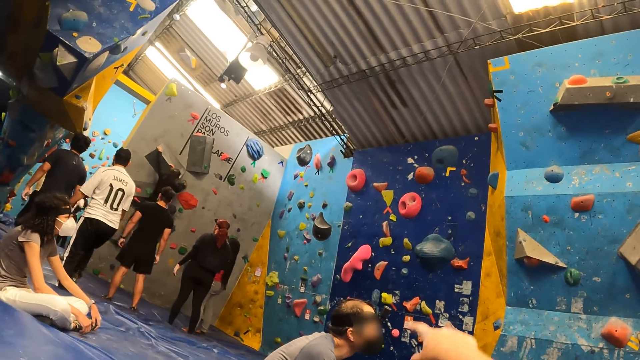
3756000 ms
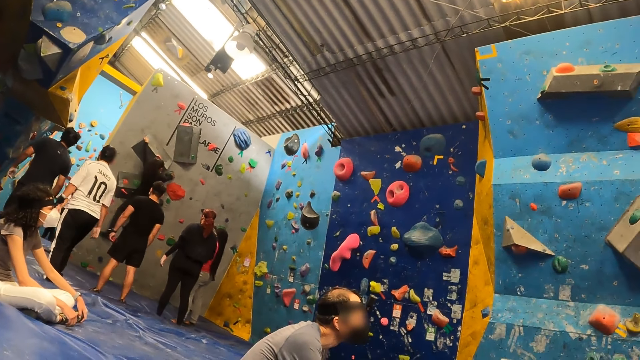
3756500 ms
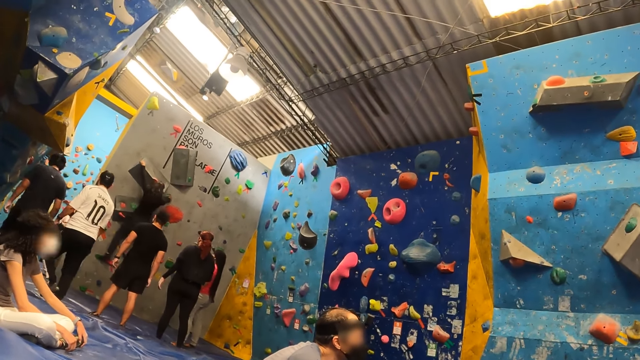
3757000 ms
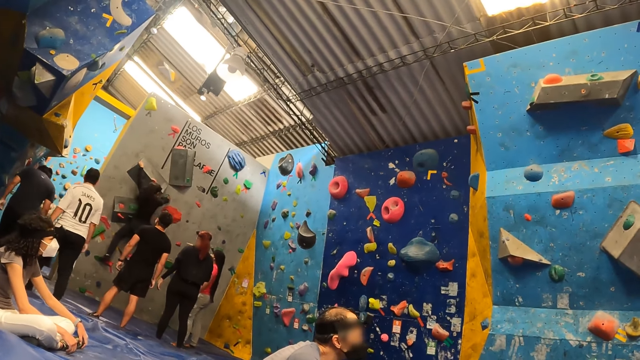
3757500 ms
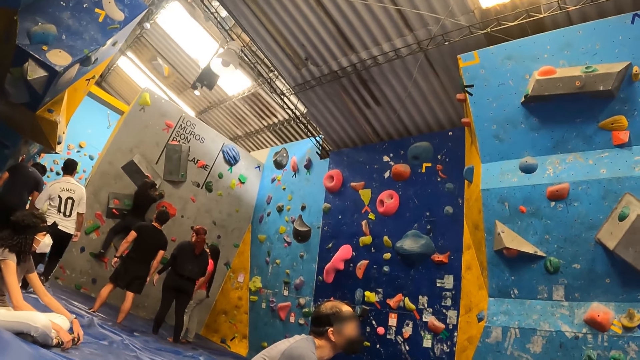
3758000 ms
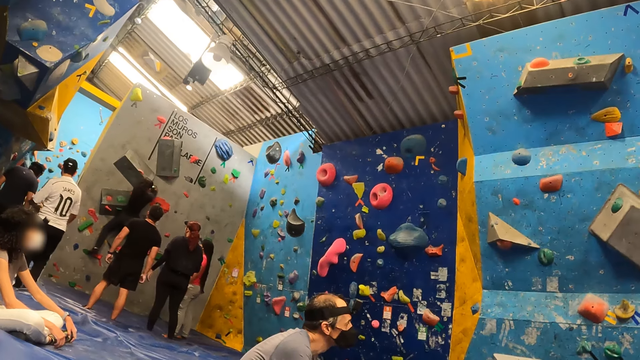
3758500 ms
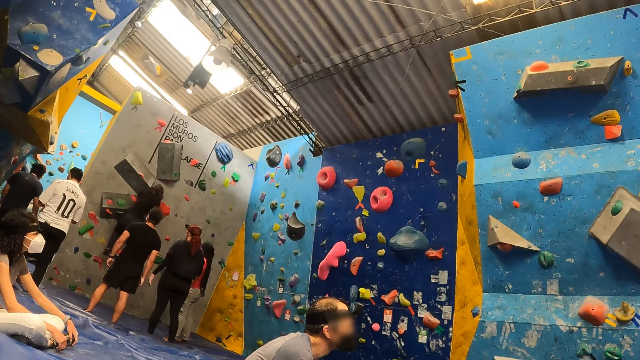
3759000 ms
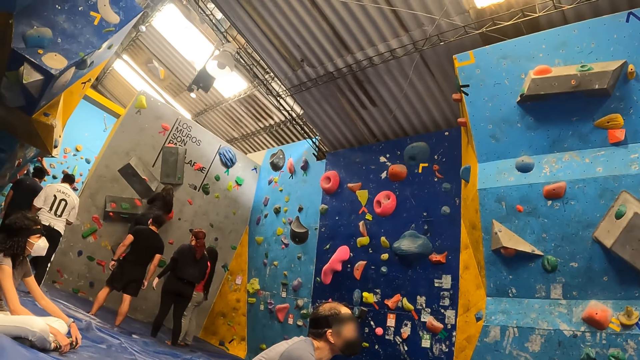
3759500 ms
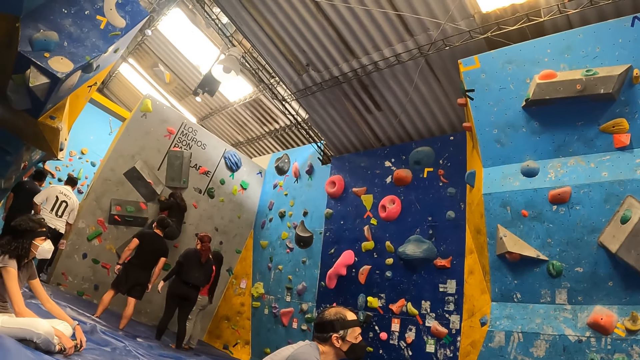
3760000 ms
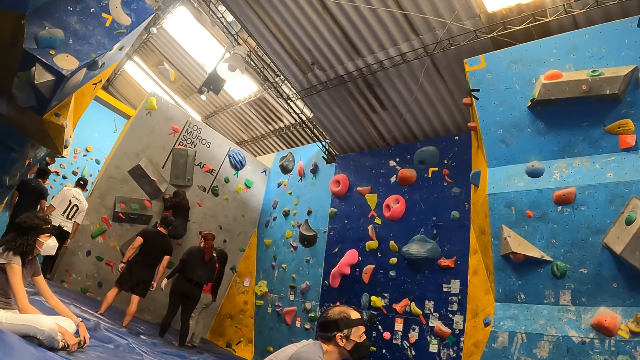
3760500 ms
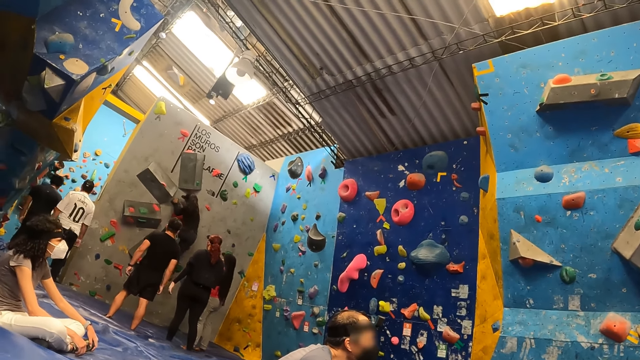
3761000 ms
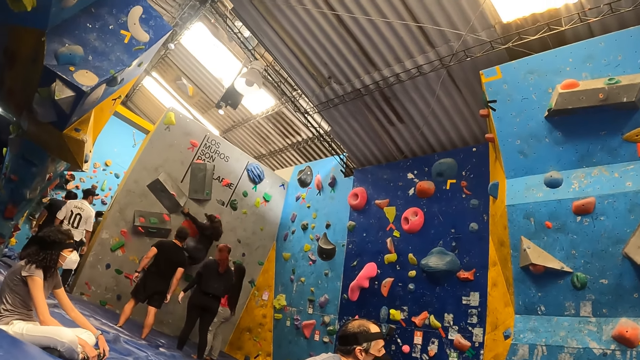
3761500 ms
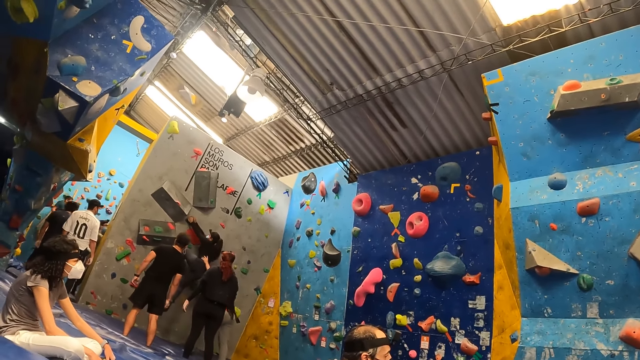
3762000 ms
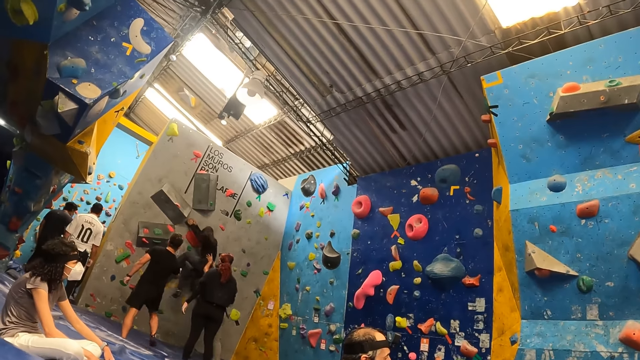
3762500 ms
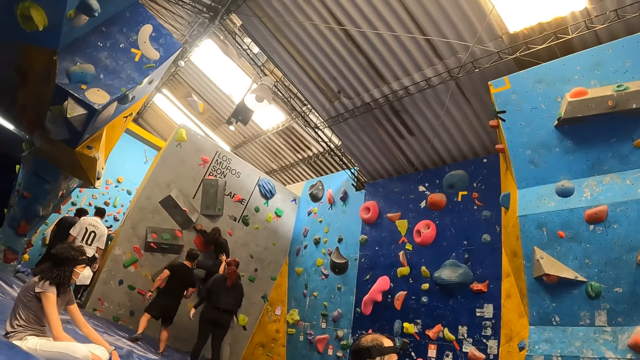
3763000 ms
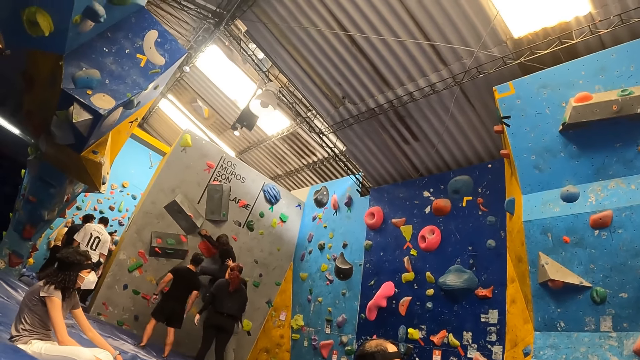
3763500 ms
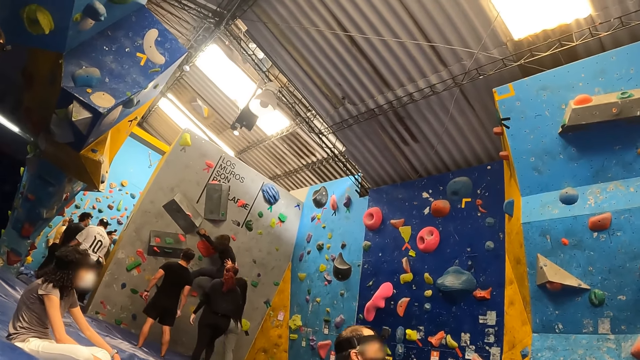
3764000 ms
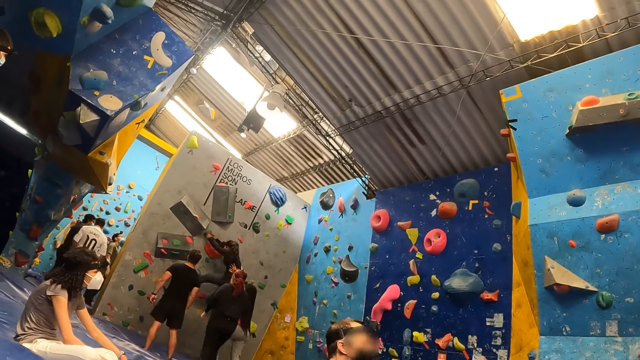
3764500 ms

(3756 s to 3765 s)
The camera wearer interacts with the man.

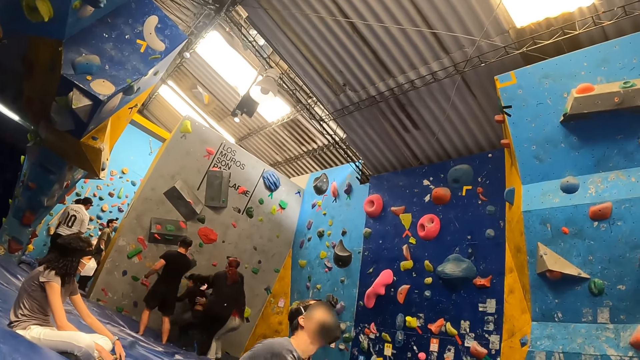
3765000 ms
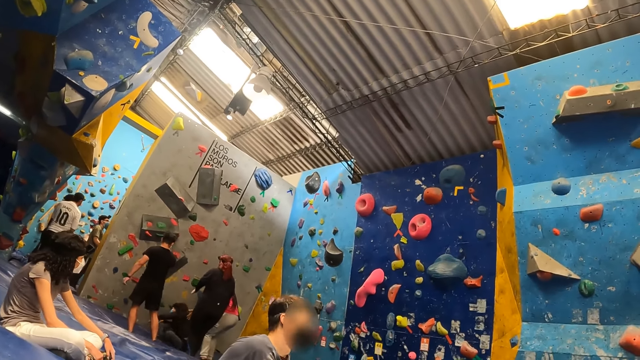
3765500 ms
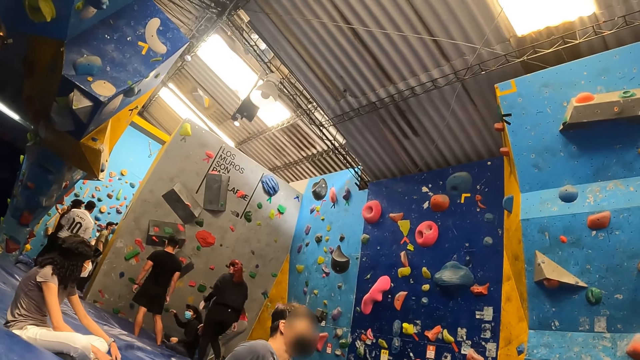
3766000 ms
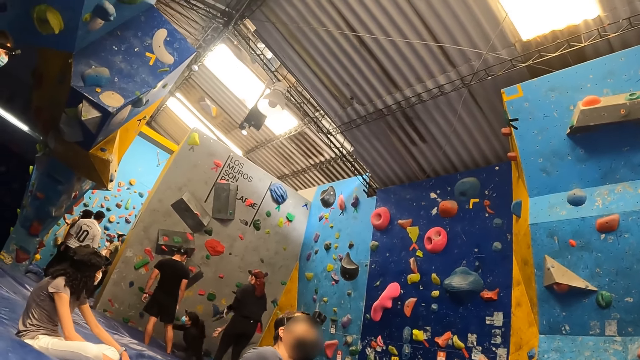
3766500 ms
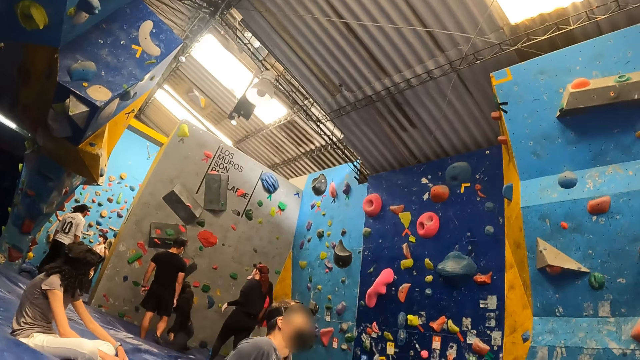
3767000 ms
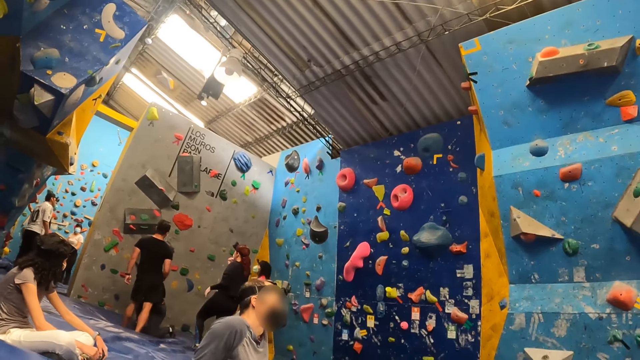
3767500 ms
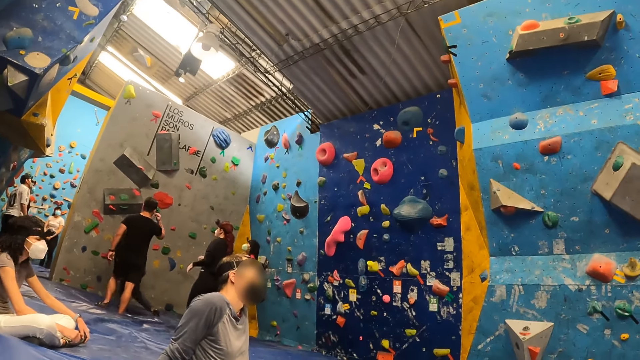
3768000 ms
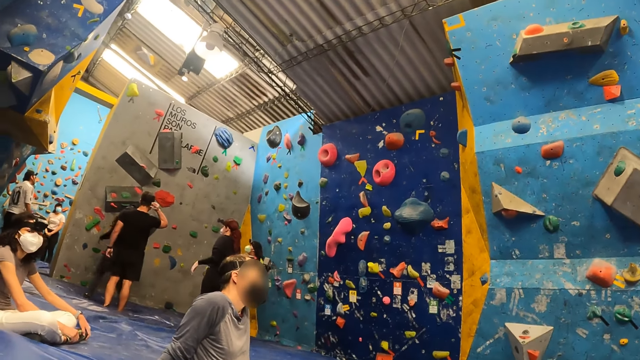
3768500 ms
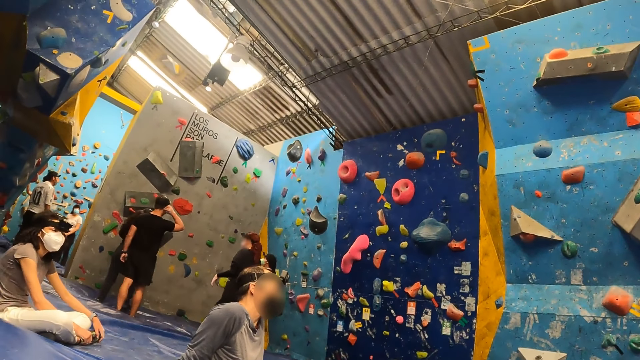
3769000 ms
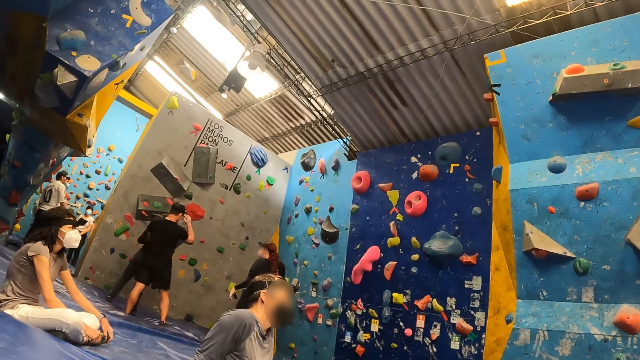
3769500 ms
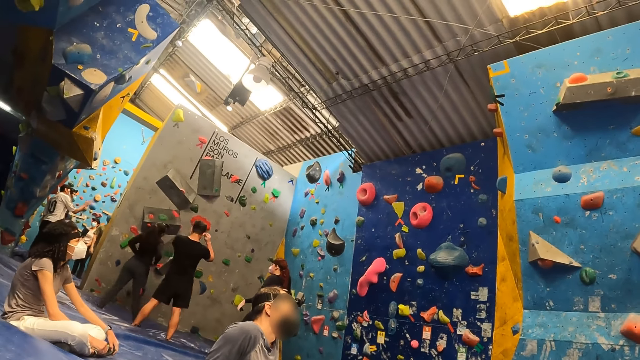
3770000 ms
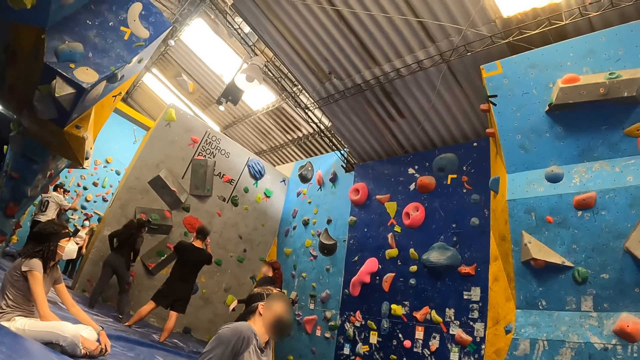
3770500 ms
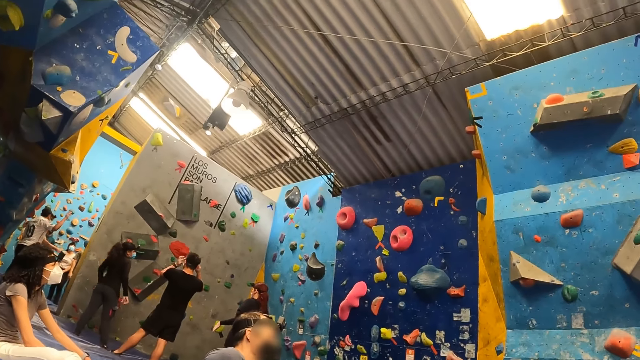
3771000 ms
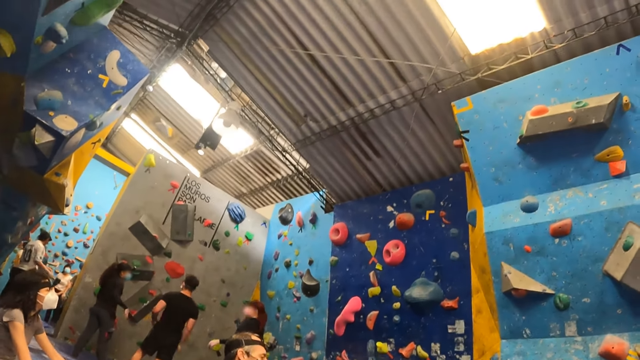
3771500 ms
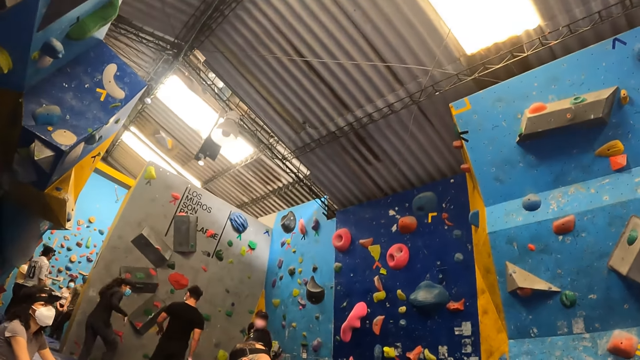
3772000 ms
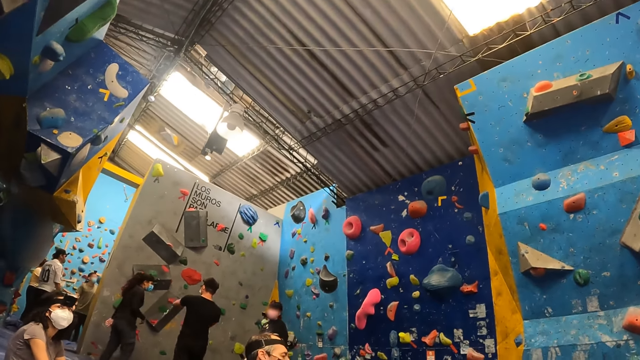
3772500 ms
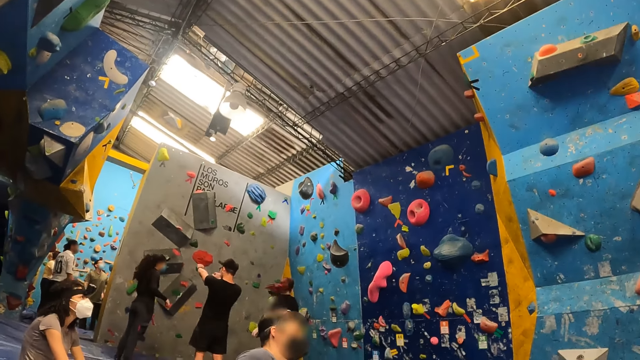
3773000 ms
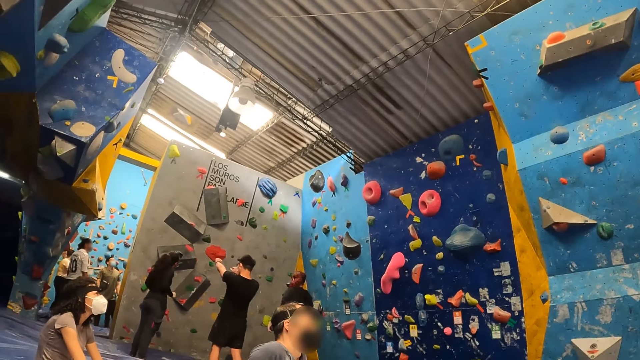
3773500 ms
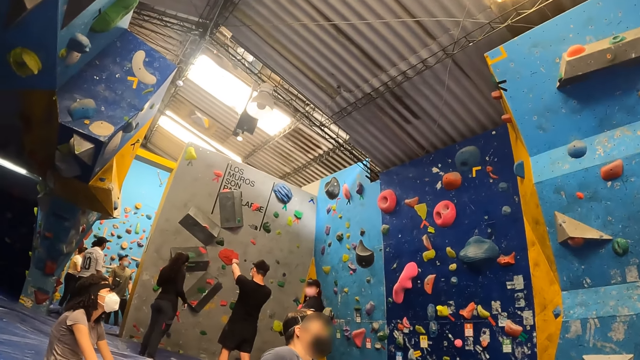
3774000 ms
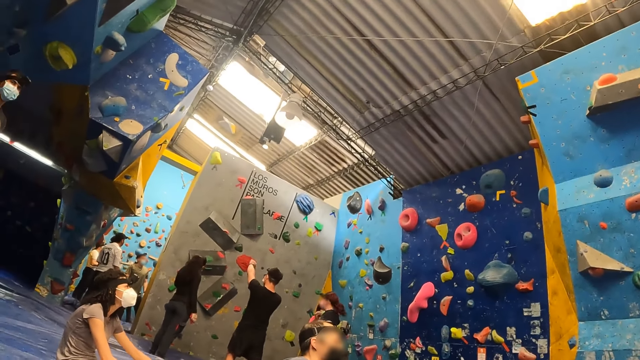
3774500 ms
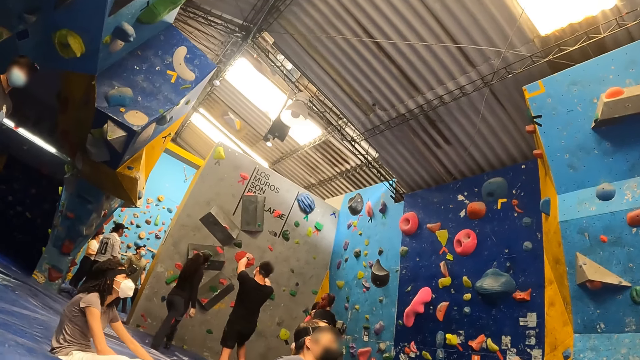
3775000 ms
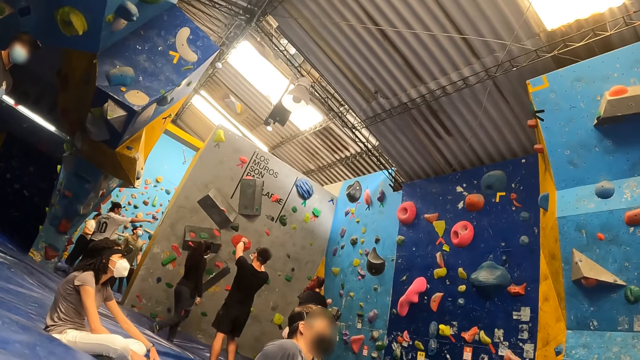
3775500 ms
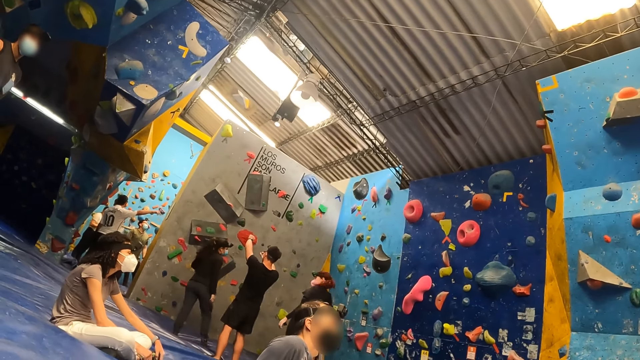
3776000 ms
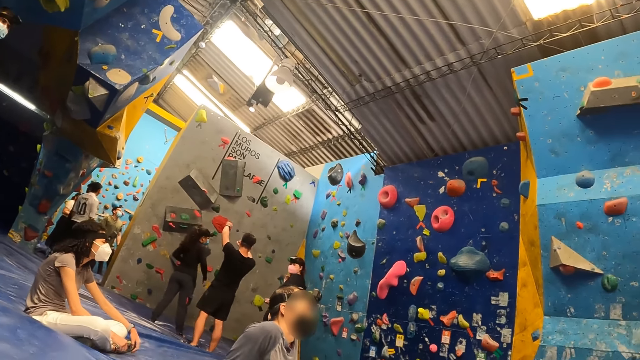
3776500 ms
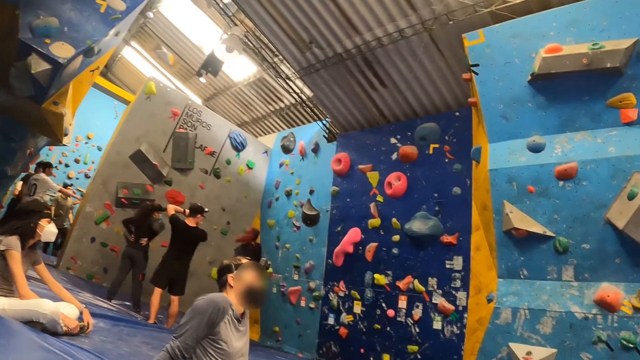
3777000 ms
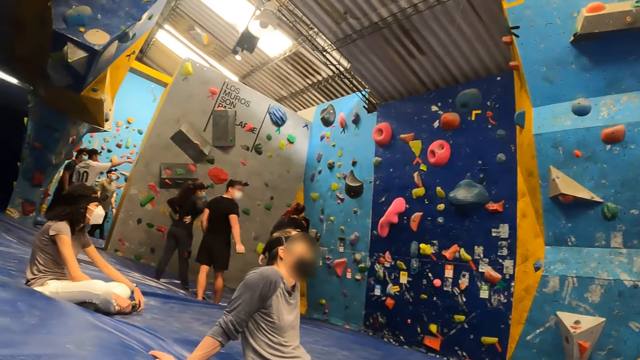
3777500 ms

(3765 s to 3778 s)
The camera wearer looks around.
